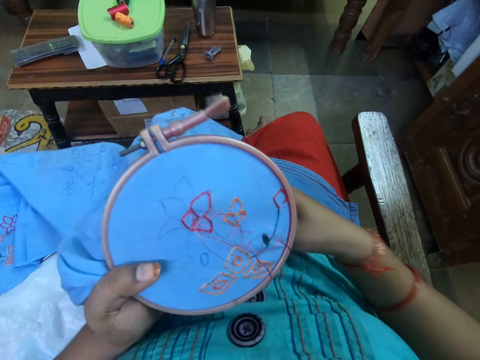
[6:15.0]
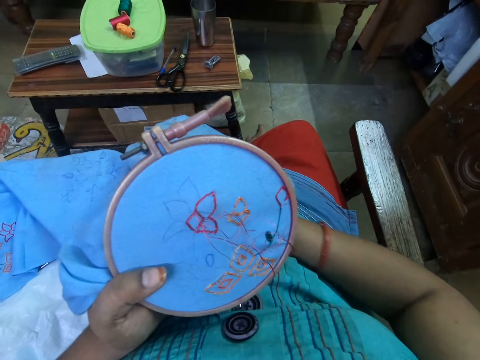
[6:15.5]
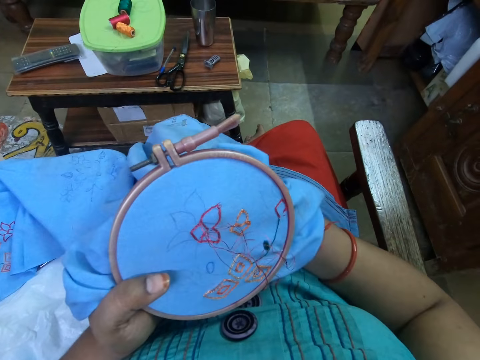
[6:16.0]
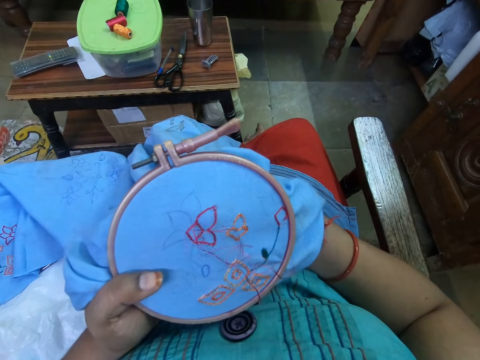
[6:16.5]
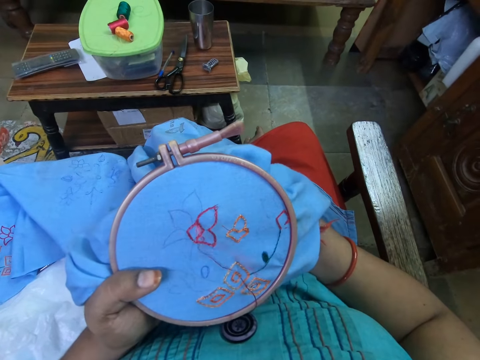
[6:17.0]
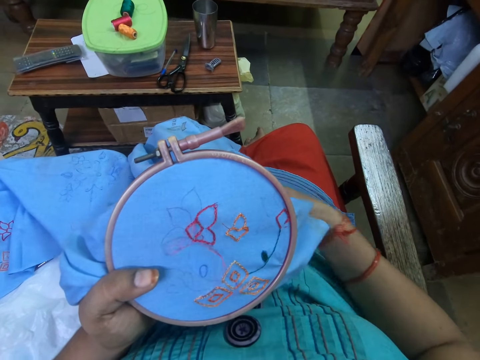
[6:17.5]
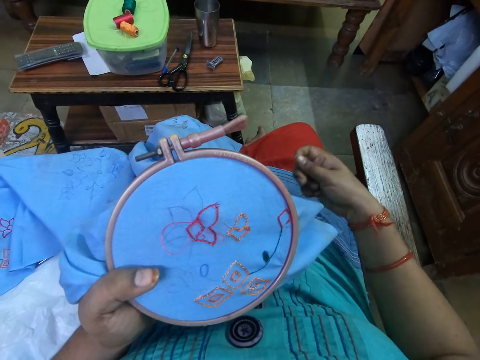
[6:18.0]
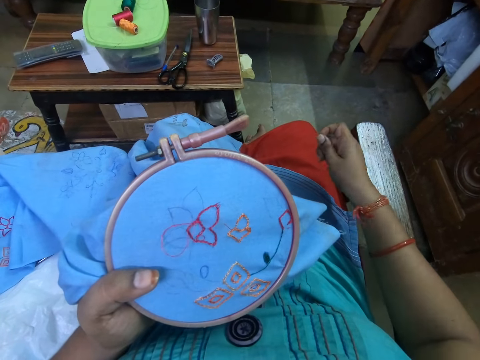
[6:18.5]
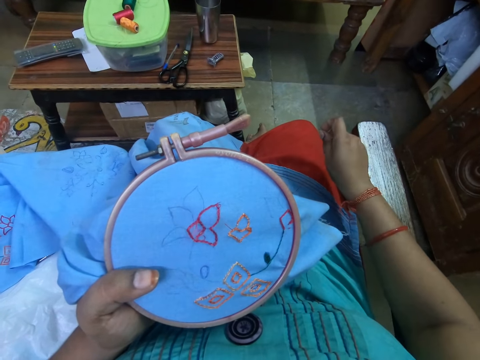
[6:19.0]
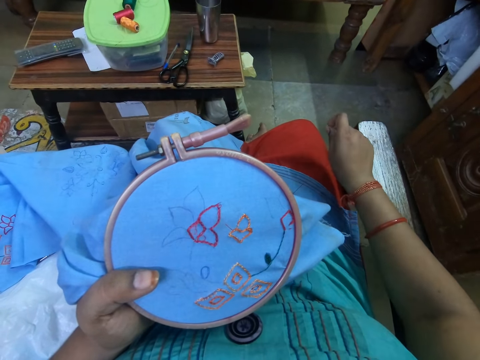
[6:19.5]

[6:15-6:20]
The camera wearer pulls the thread.

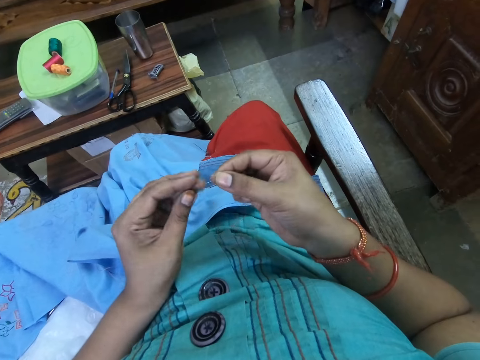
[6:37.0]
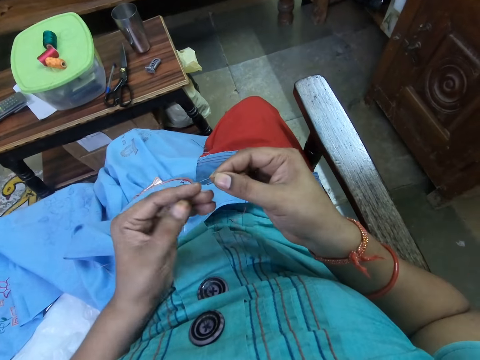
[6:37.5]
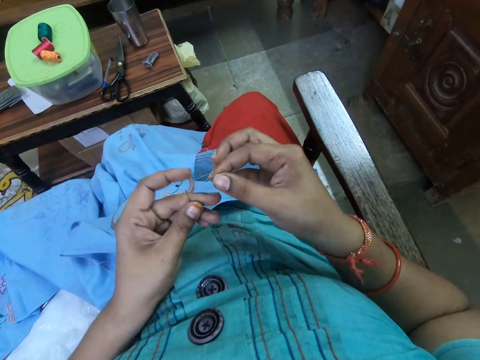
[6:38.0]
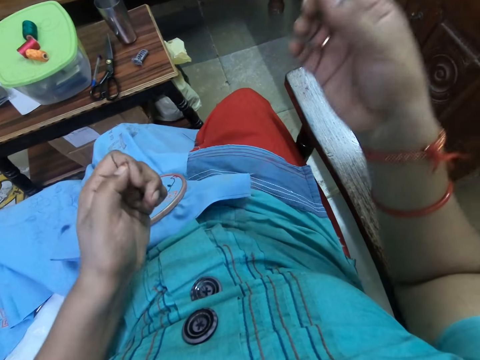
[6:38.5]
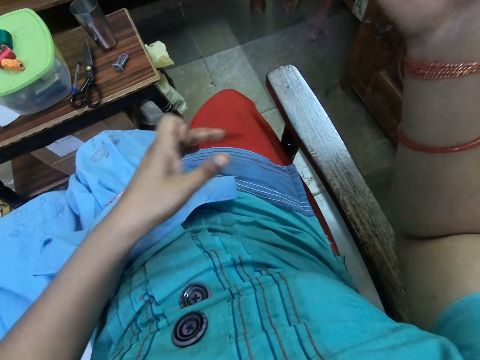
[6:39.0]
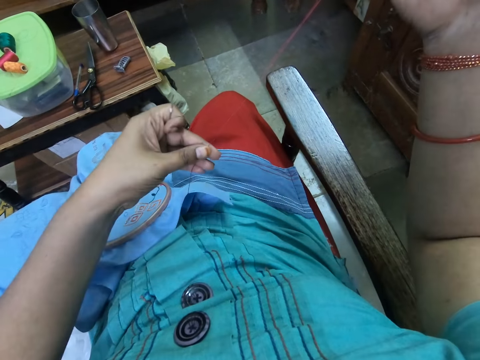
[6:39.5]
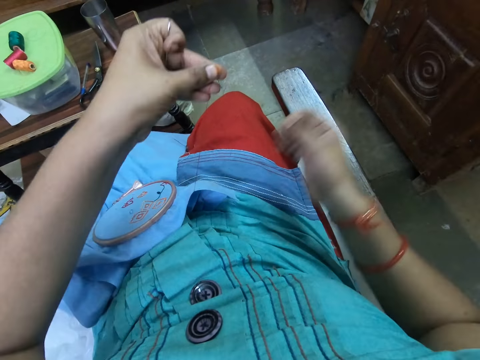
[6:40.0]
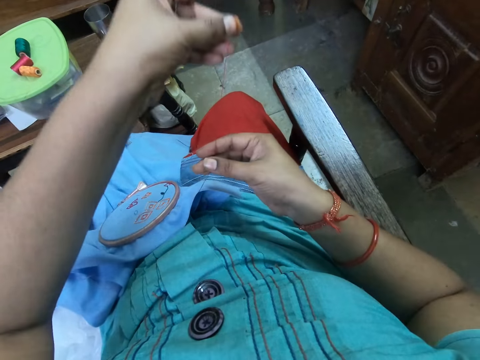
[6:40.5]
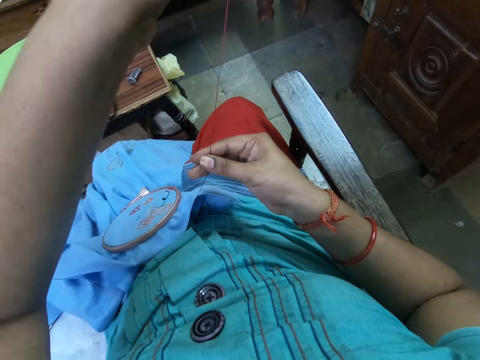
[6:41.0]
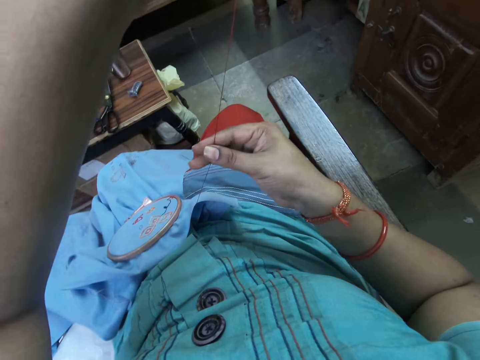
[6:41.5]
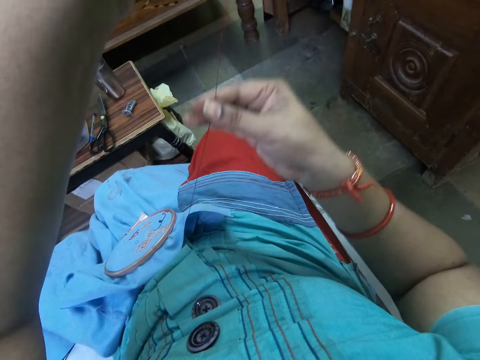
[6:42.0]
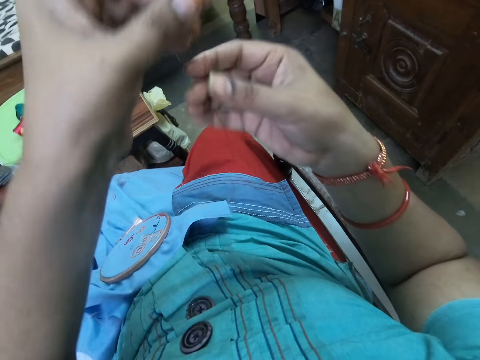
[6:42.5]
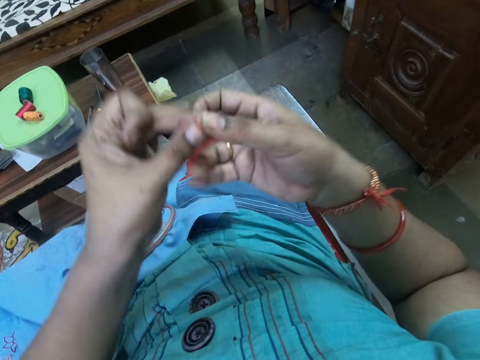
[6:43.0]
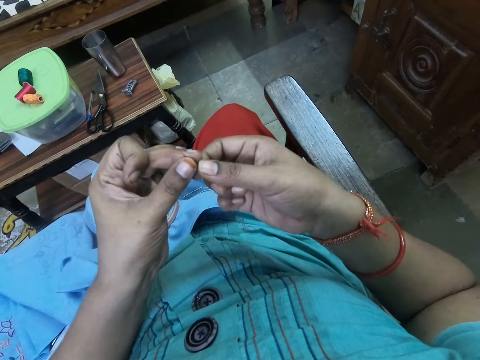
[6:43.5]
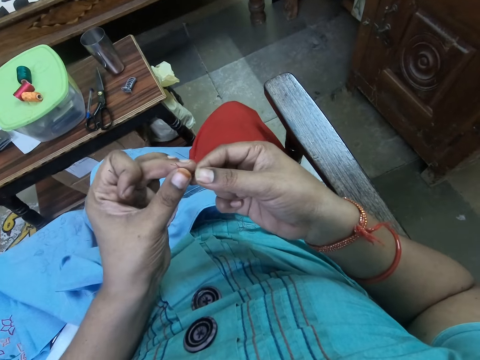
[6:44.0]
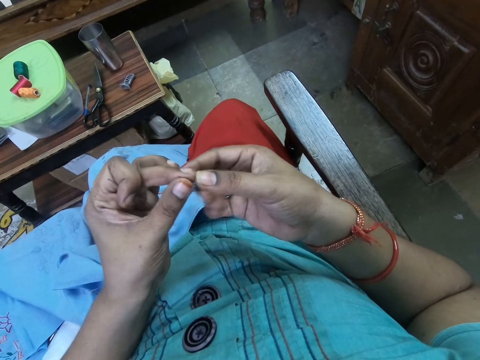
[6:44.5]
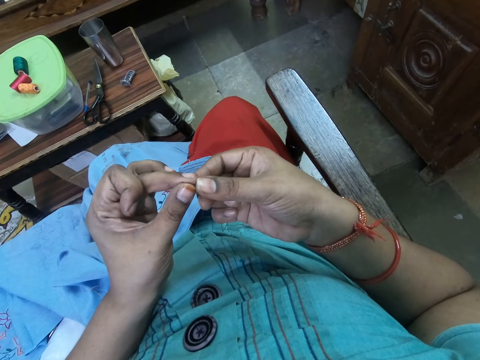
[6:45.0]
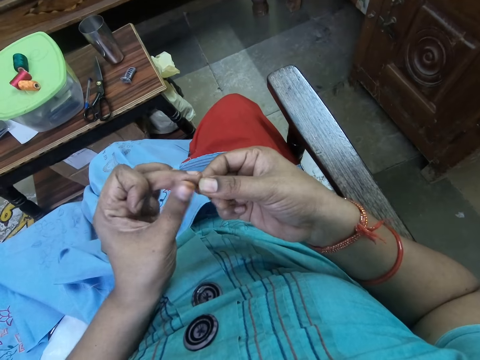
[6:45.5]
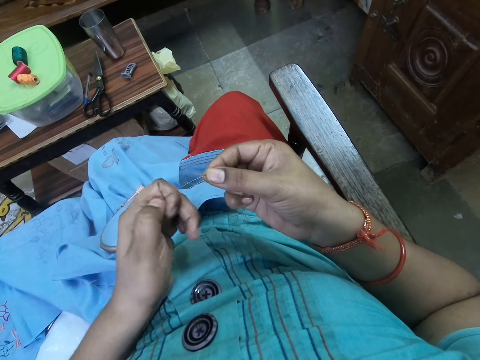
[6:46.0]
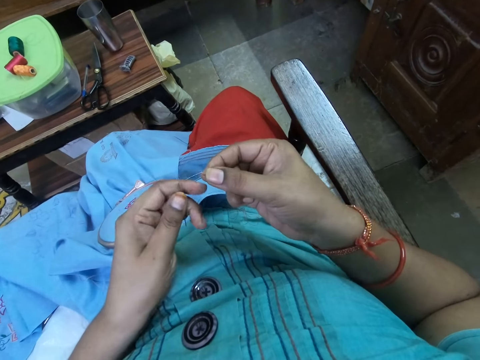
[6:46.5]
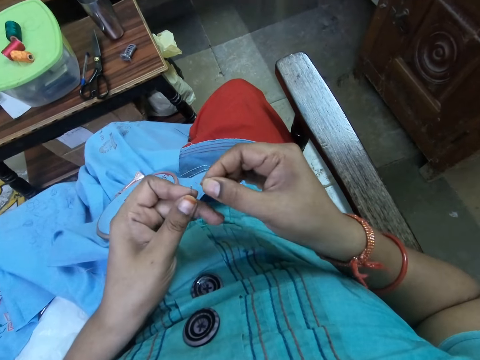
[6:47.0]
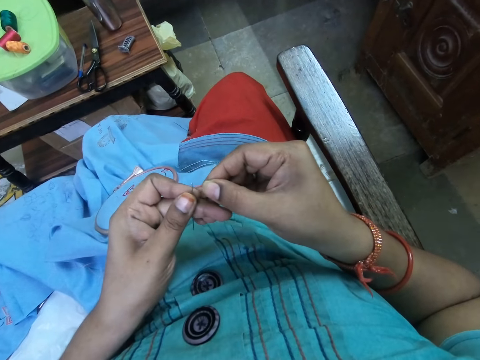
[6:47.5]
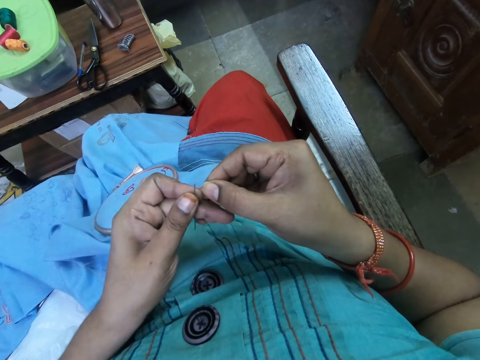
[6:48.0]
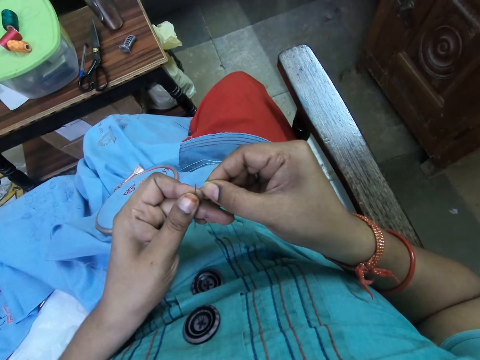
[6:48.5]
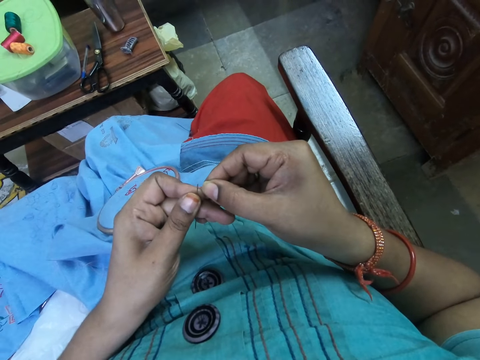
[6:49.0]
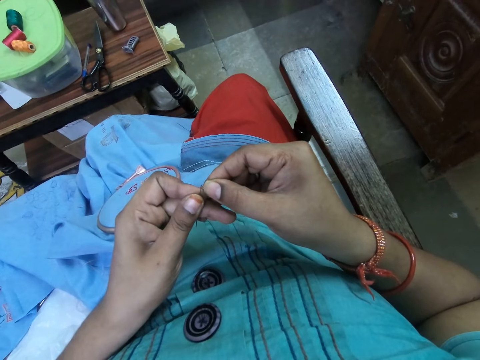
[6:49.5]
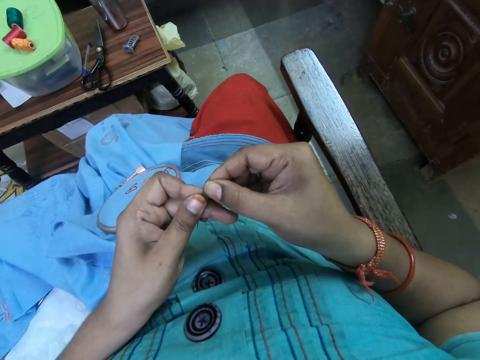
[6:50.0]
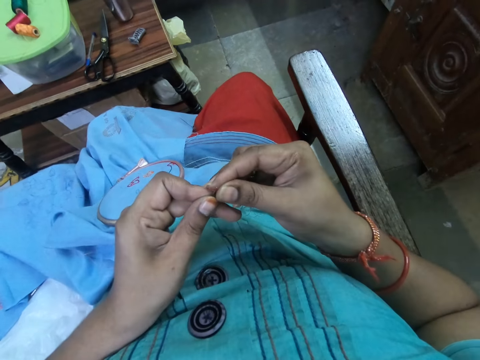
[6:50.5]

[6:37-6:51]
The camera wearer feels the embroidery with her left hand. She feels the embroidery thread with her right hand. She holds the embroidery thread with both hands. She holds the embroidery thread with her right hand. She inserts the thread into the needle.

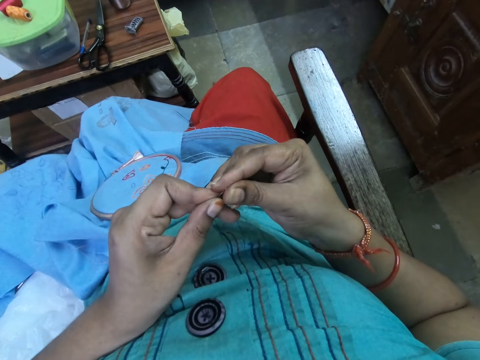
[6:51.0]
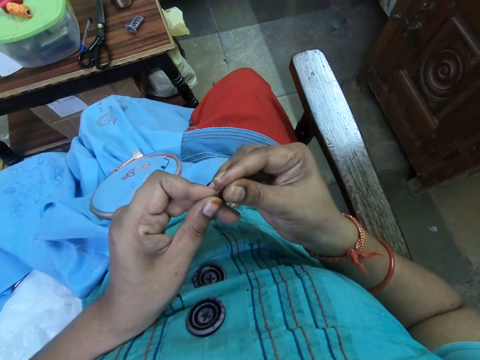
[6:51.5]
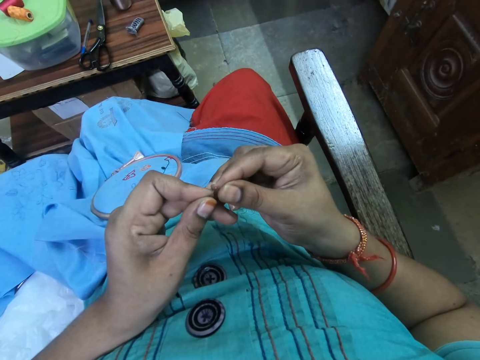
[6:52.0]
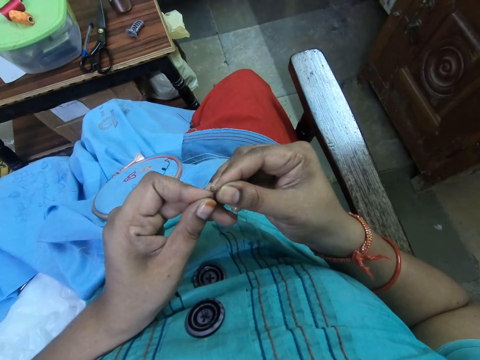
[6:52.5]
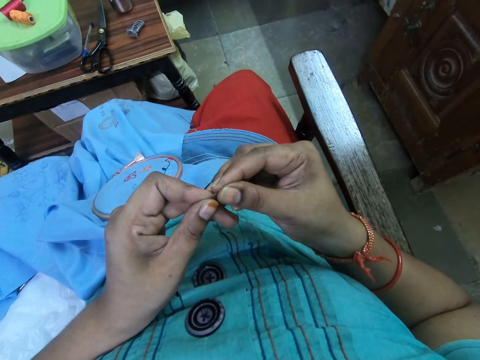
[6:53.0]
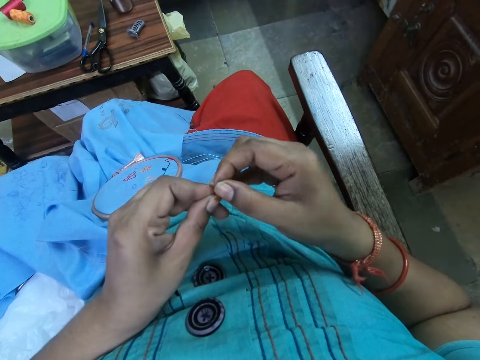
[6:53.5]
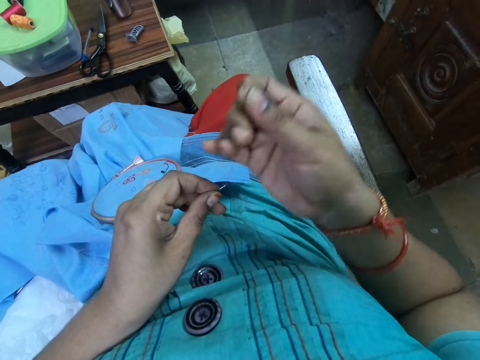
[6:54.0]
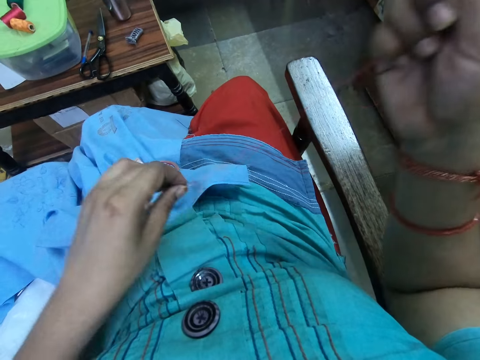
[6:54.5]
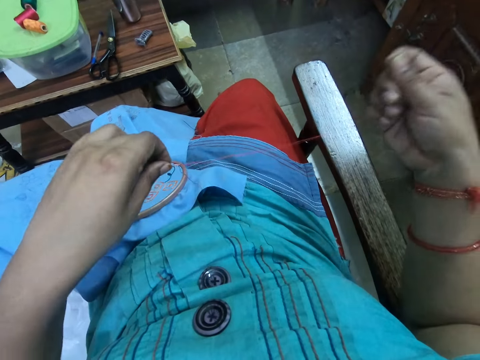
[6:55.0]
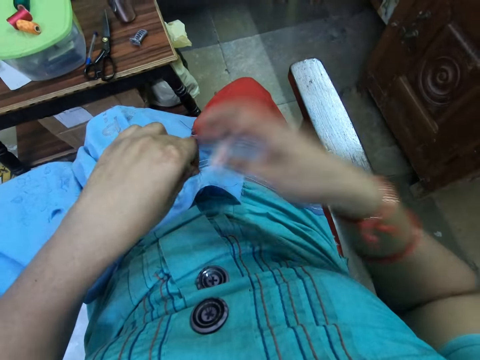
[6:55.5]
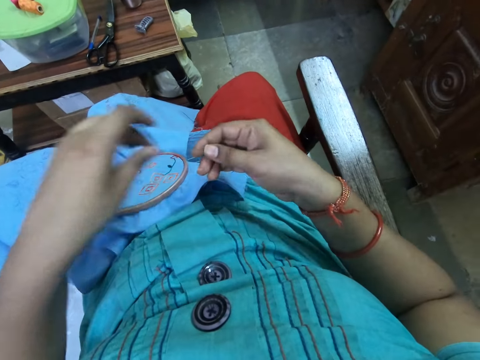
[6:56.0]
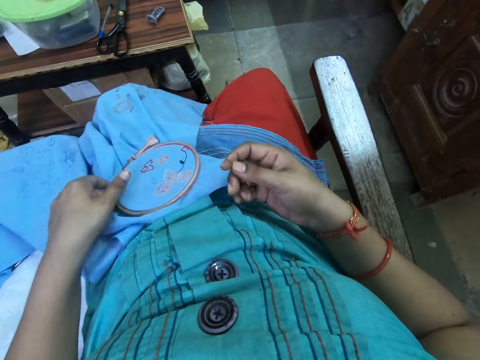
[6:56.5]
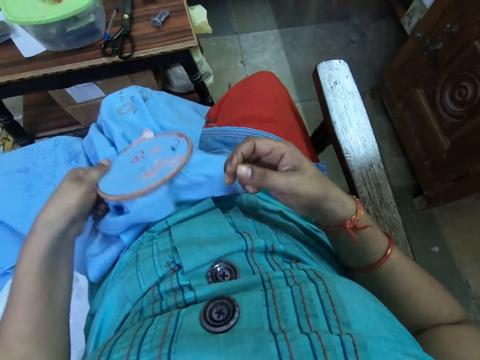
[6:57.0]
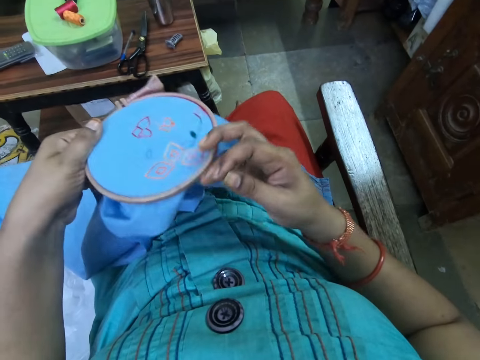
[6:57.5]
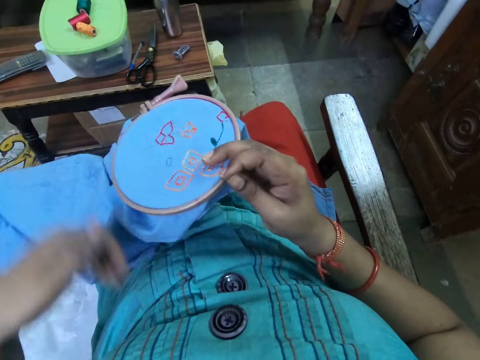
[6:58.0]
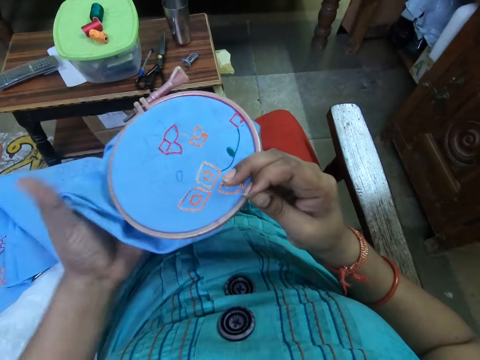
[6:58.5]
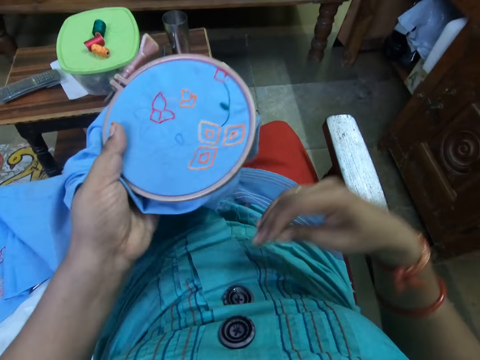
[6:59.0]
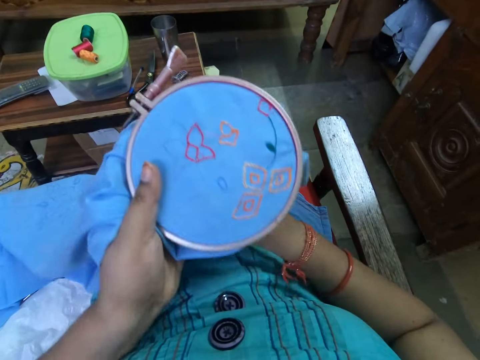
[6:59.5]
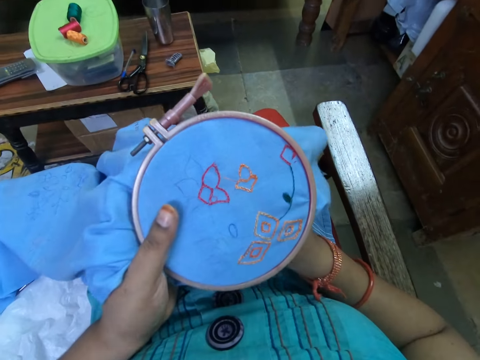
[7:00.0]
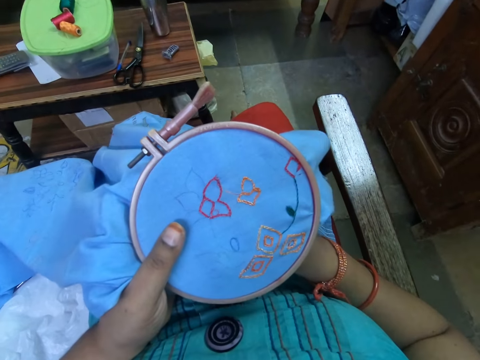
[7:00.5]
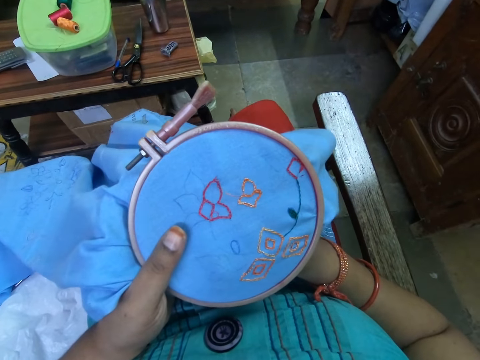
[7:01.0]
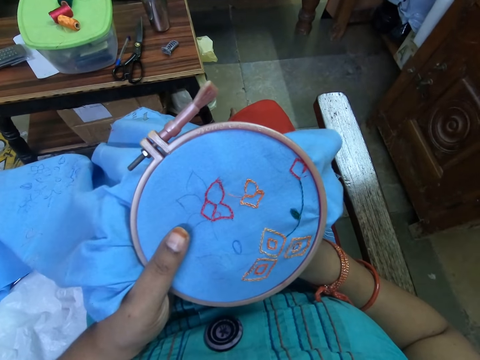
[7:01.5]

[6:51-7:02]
The camera wearer inserts the embroidery thread in her right hand into the needle in her left hand. She pulls the thread. She takes the needle from her left hand with her right hand. She takes the embroidery hoop with the fabric from her lap with her left hand. She takes the embroidery hoop with the fabric from her left hand with her right hand. She takes the embroidery hoop with the fabric from her right hand with her left hand. She inserts the needle in the cloth.
